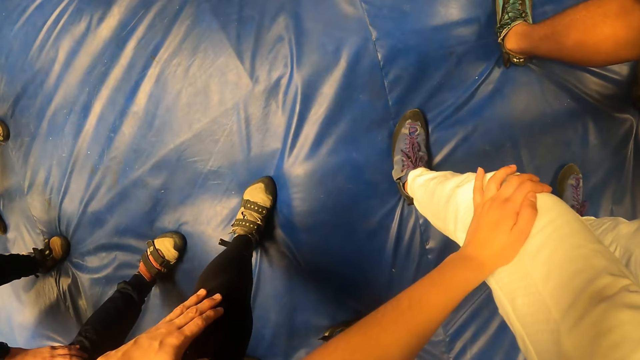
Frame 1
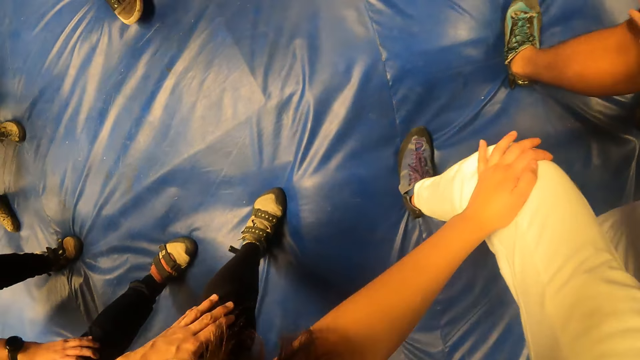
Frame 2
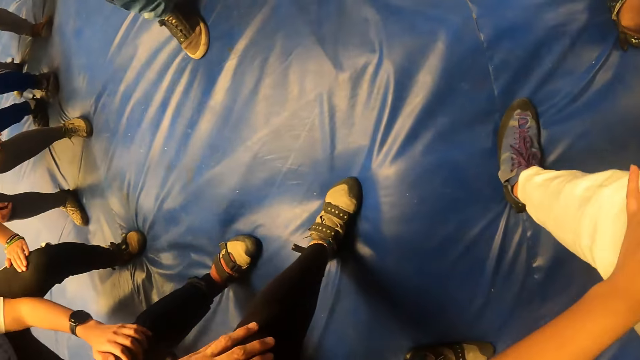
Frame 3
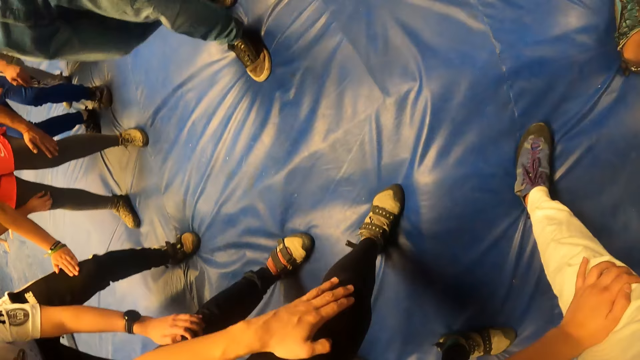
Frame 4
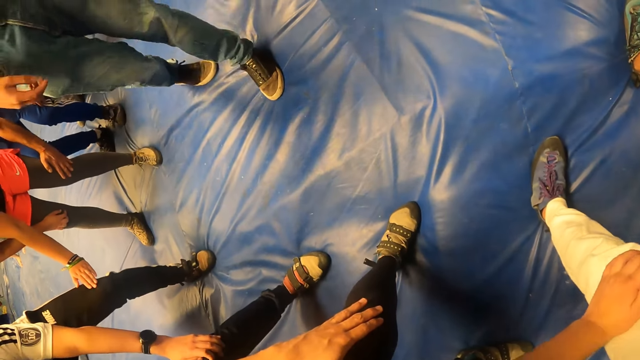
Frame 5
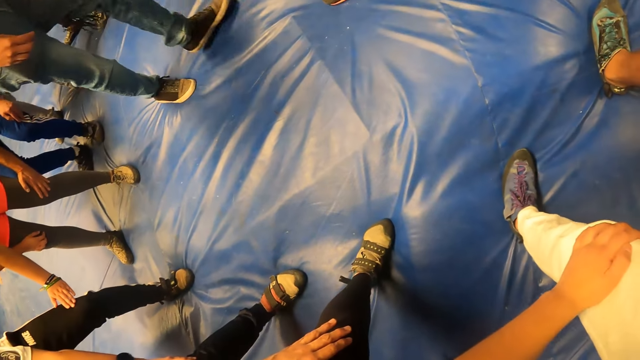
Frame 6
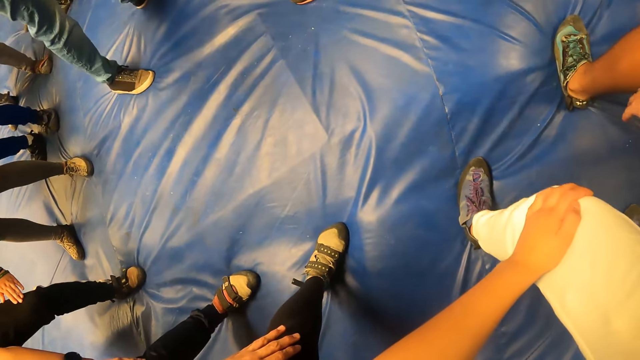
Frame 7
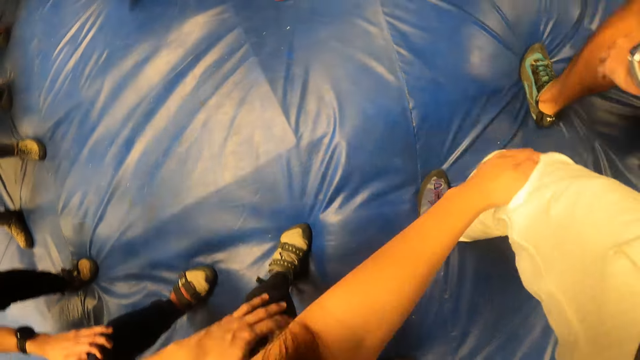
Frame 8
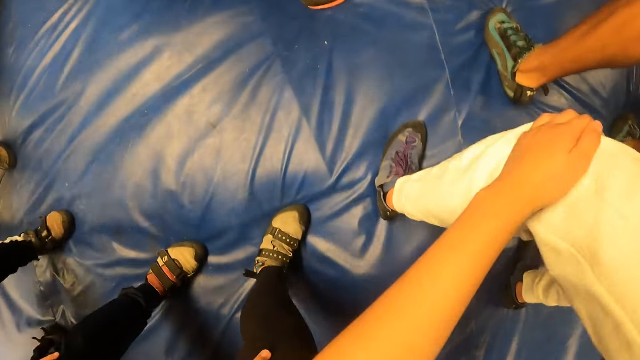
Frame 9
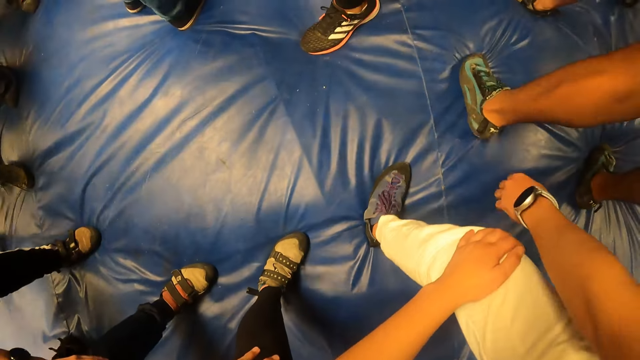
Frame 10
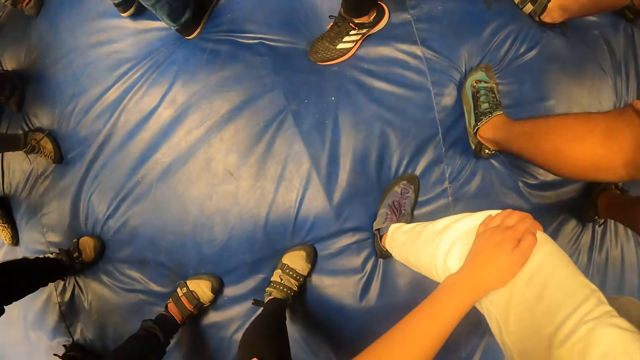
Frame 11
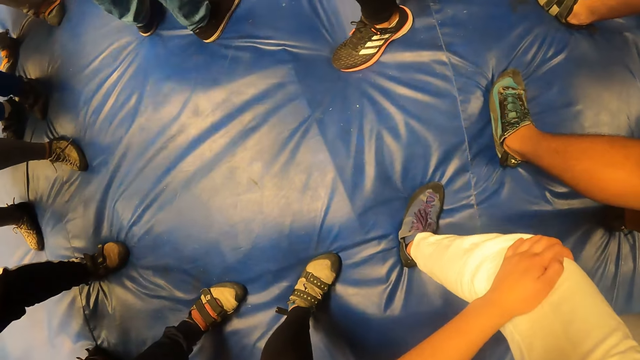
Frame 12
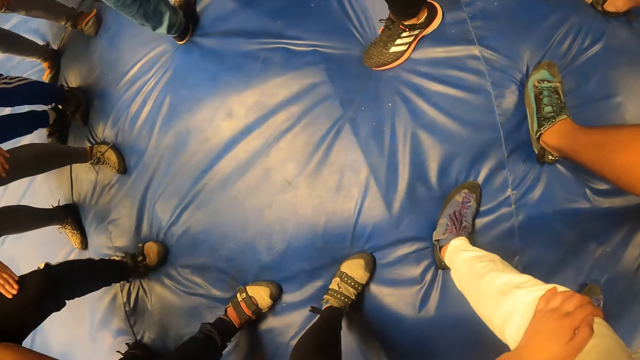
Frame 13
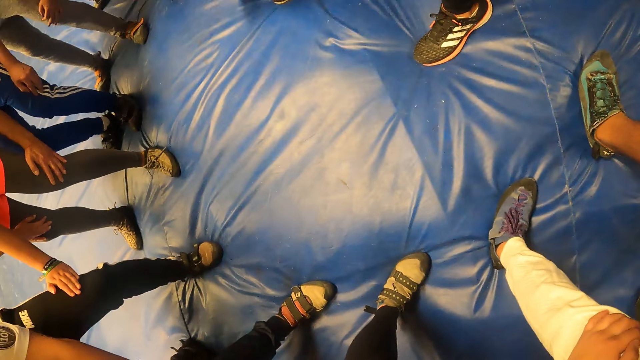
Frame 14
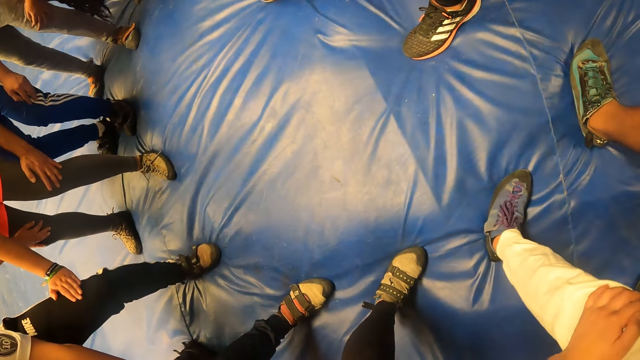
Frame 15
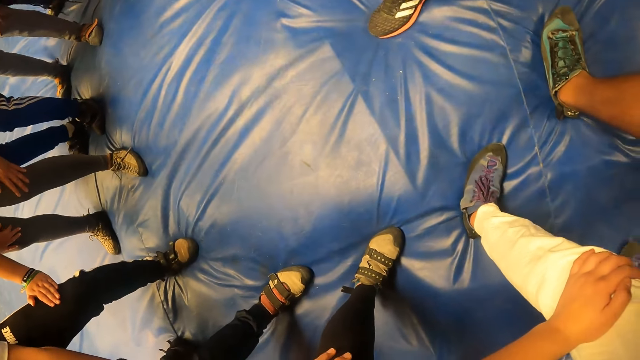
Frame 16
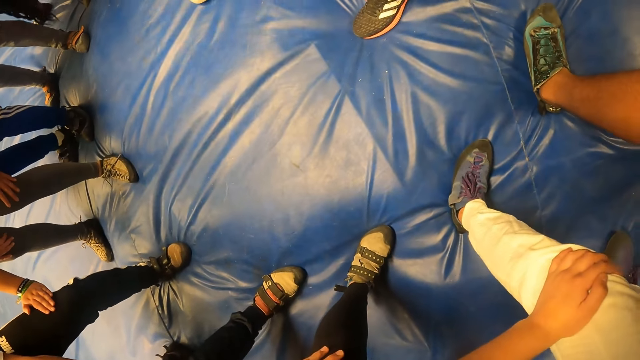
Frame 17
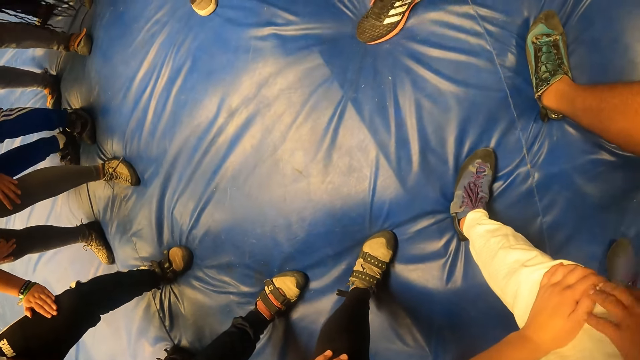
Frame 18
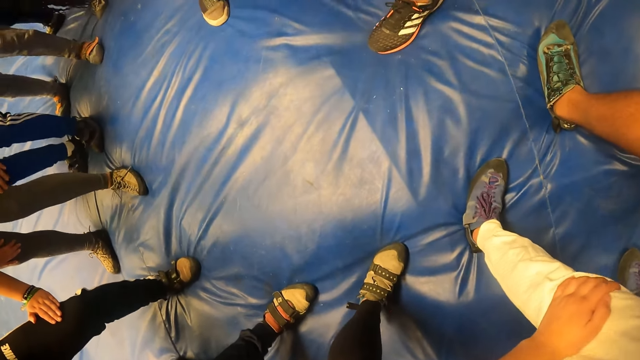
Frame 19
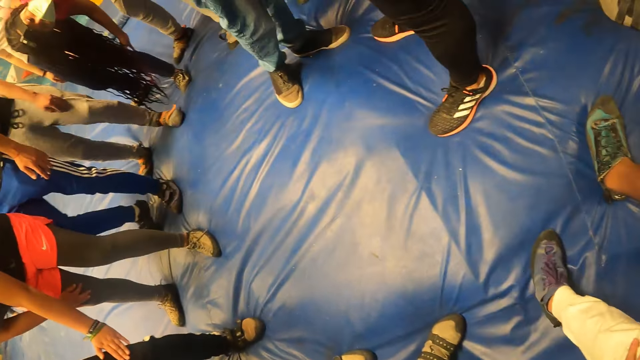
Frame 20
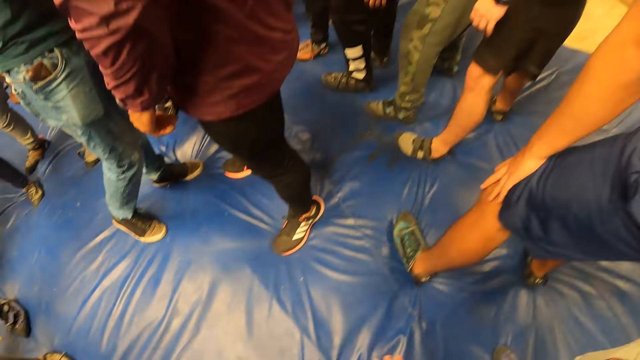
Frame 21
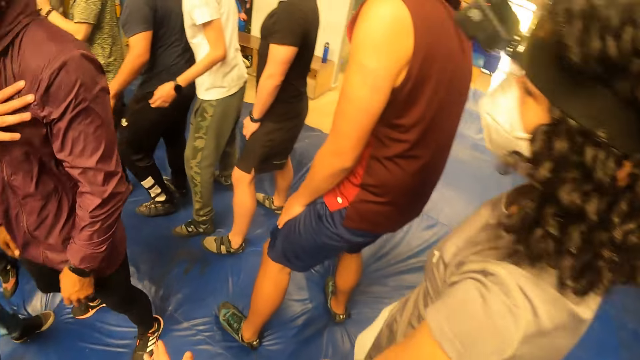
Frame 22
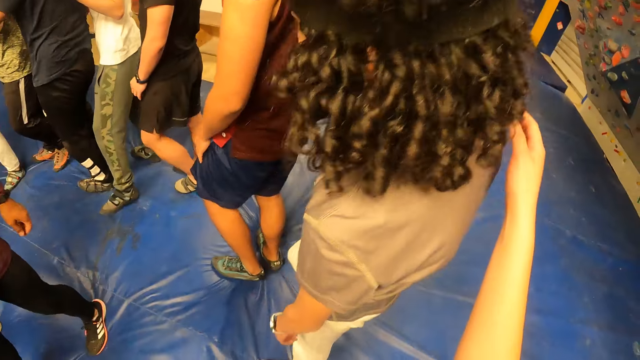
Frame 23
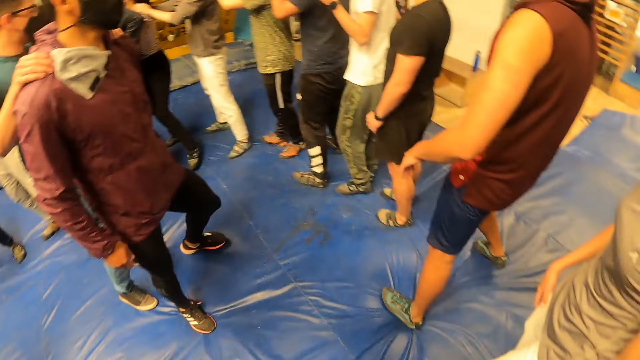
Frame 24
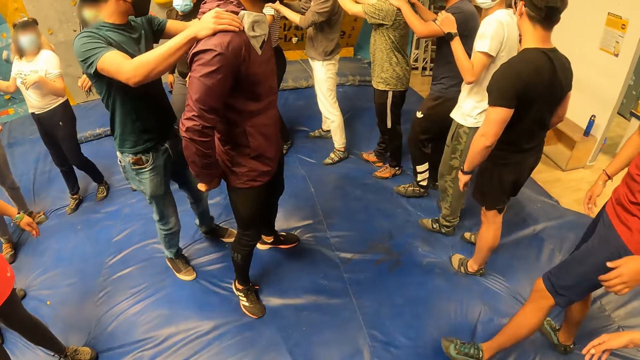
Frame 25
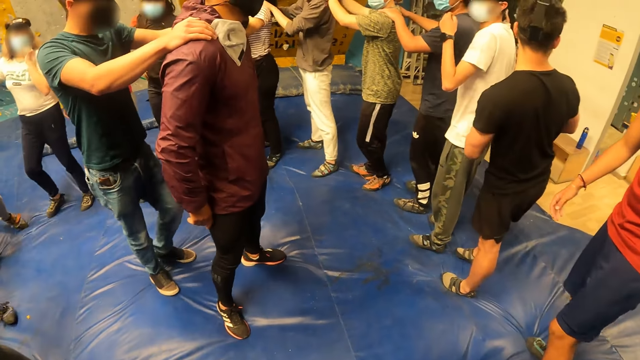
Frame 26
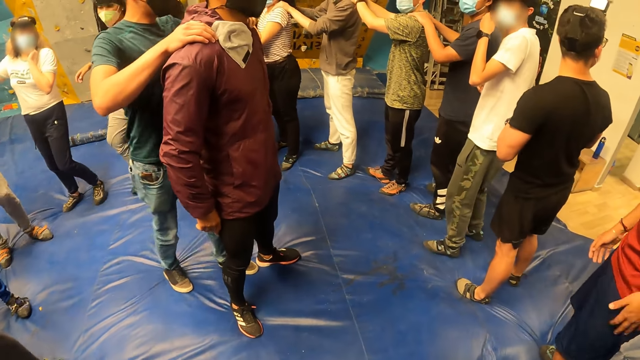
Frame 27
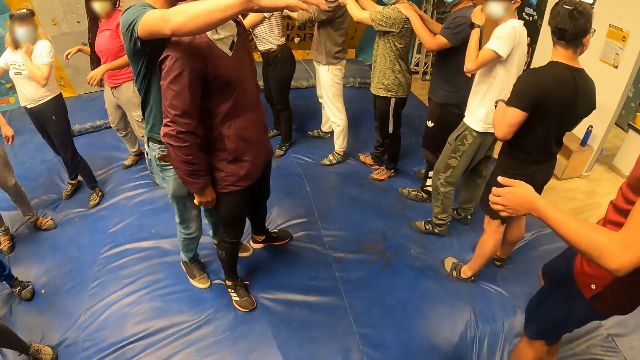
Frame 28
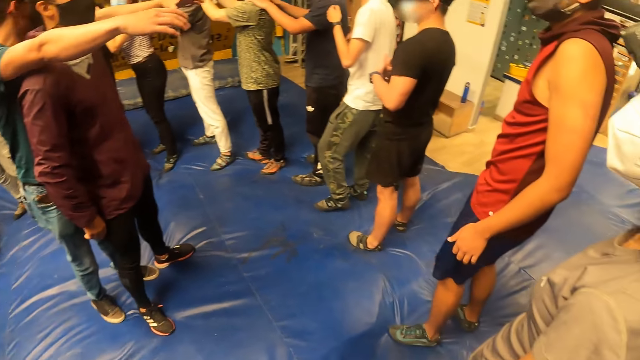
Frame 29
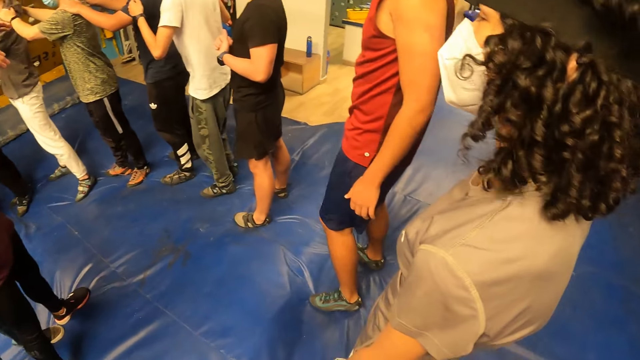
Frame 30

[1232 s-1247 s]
The camera wearer jumps holding the knee. They hold a man's knees. They jump on the bed holding the knee. The woman jumps on the bed. Another man converses with the team. The camera wearer looks at the other man. They look around.

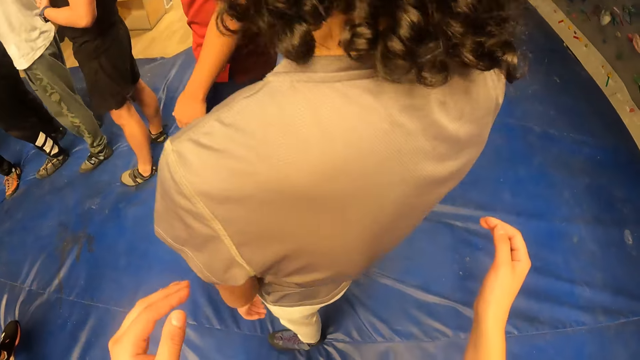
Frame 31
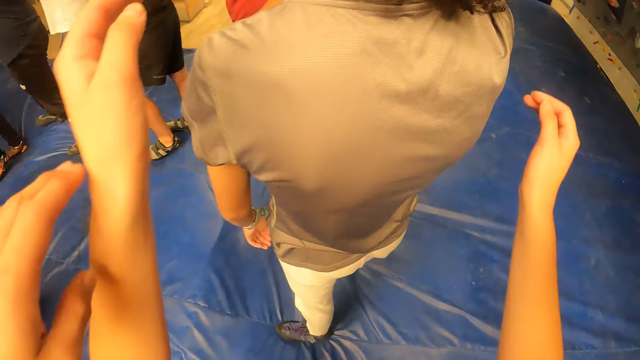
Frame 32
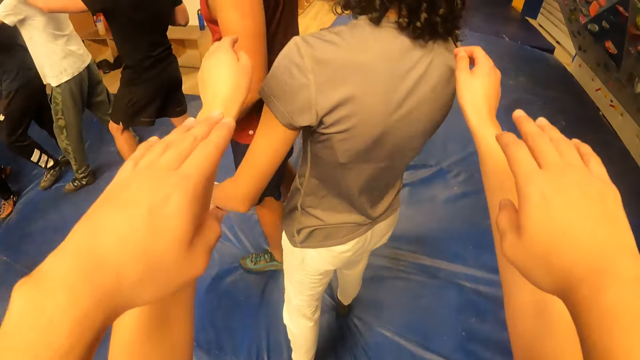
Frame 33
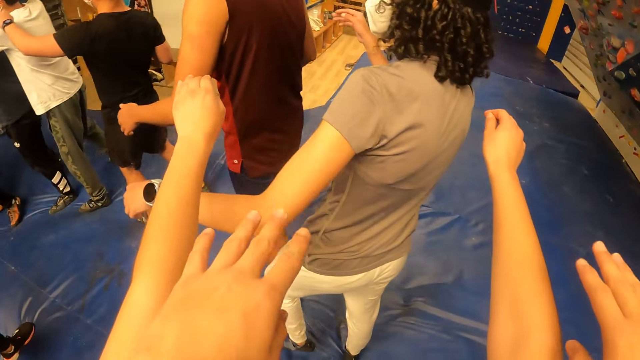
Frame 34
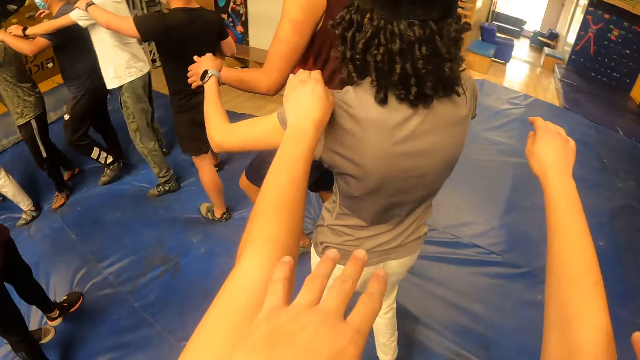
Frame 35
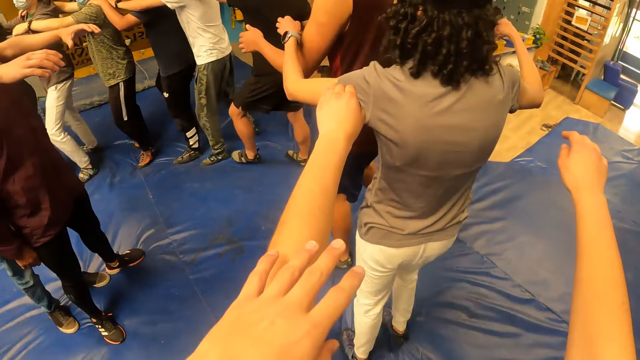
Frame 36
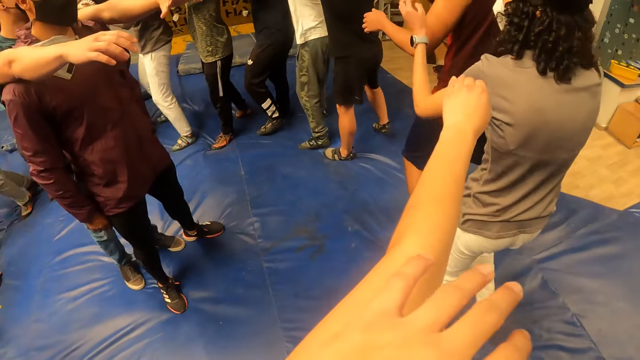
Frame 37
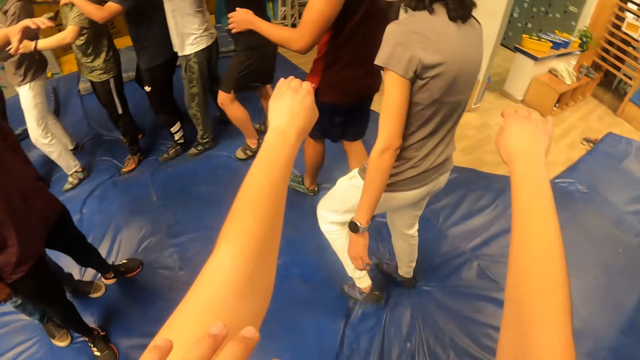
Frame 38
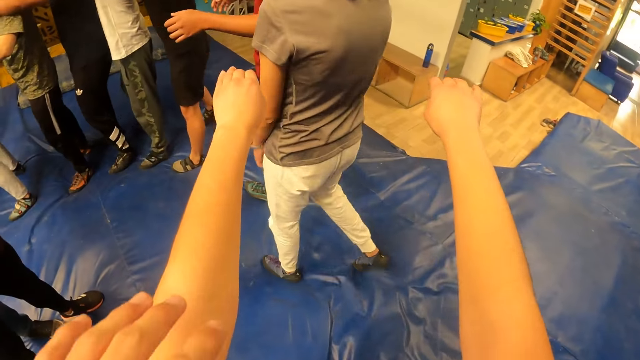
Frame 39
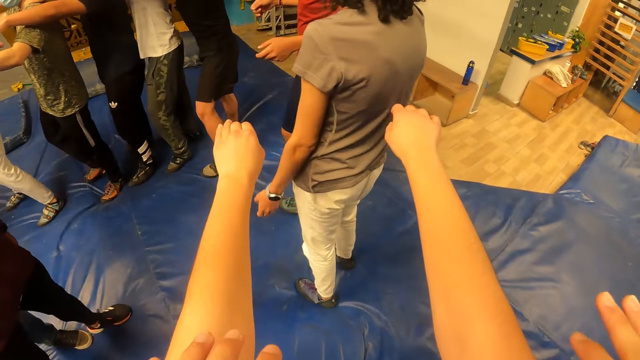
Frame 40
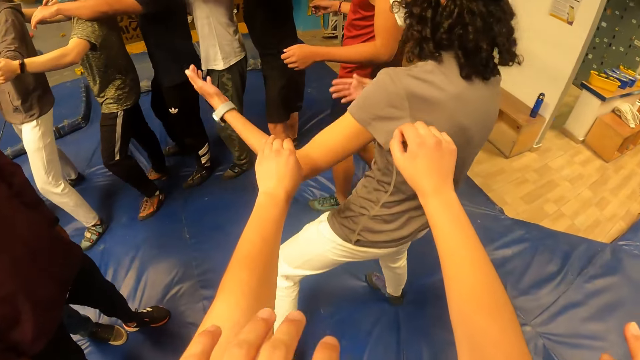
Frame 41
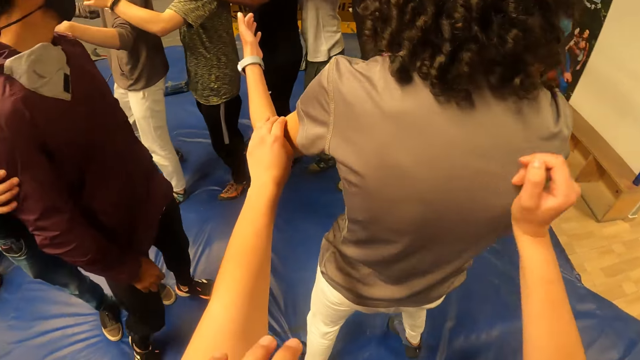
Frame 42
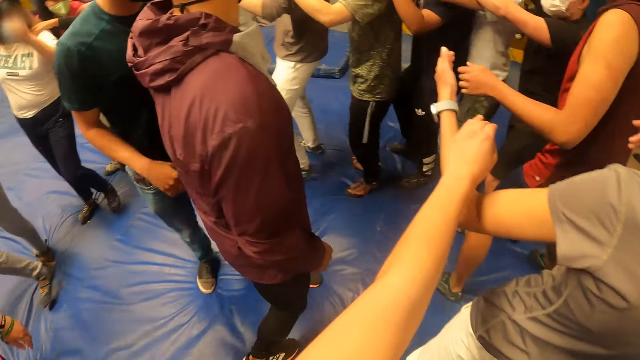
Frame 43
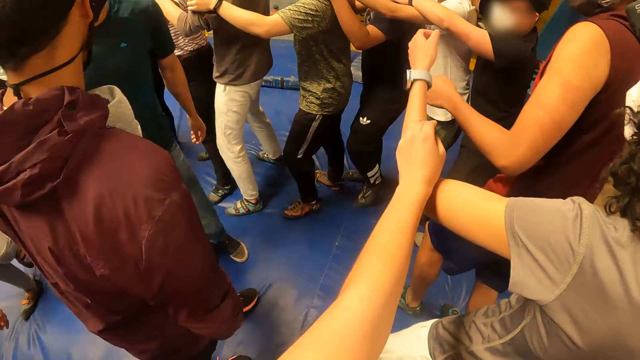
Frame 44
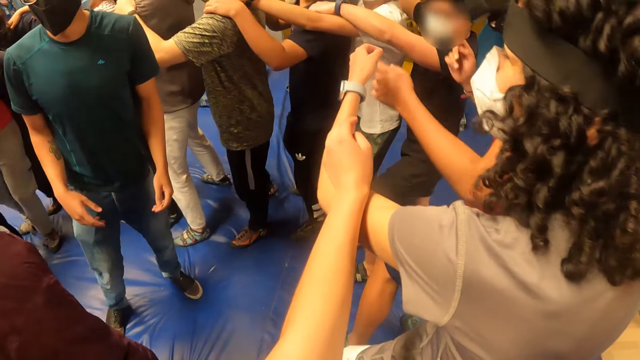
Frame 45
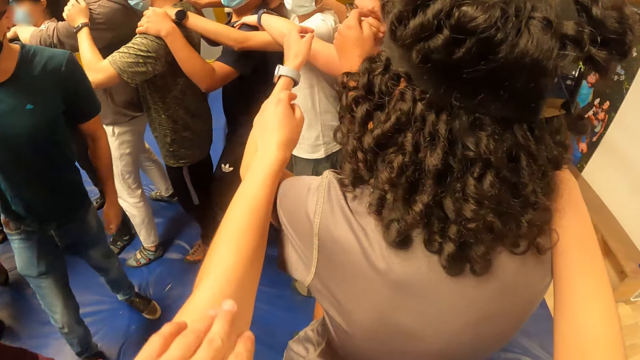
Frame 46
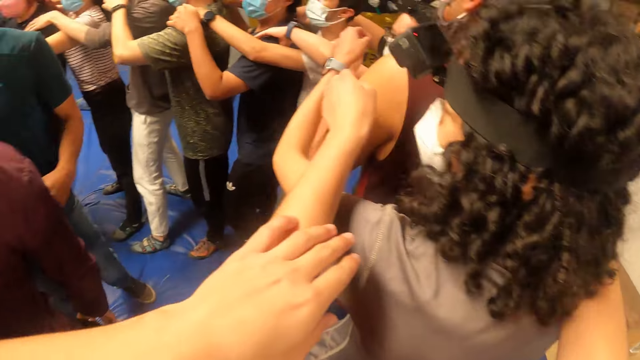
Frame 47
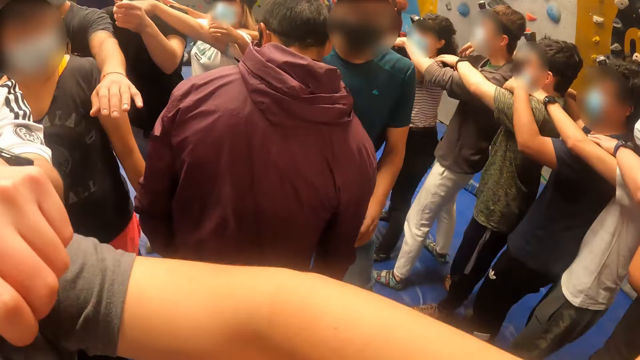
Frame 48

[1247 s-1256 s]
The camera wearer holds a man's shoulder. They walk round the circle. They place both hands on the woman's shoulders. Another man converses with the team.
